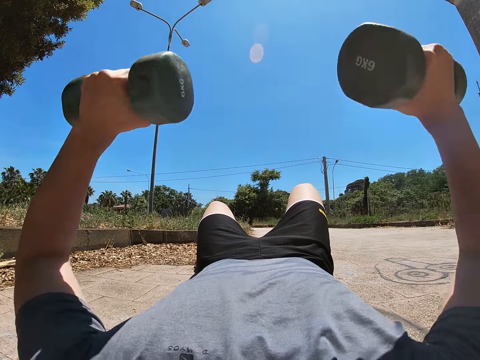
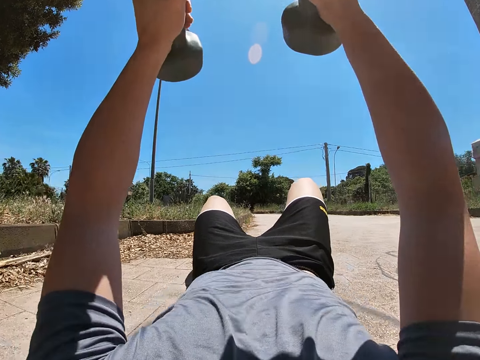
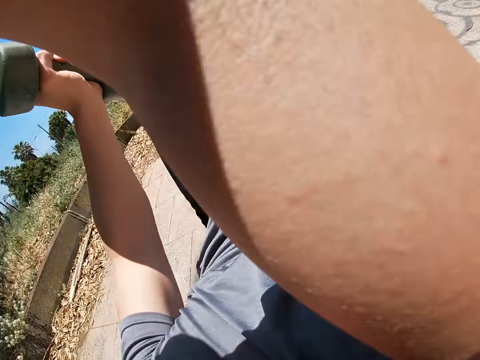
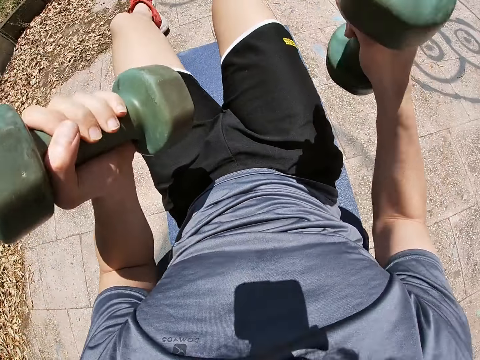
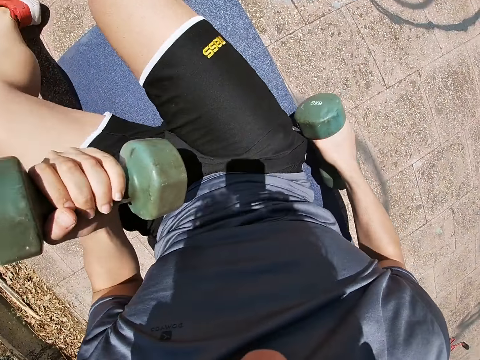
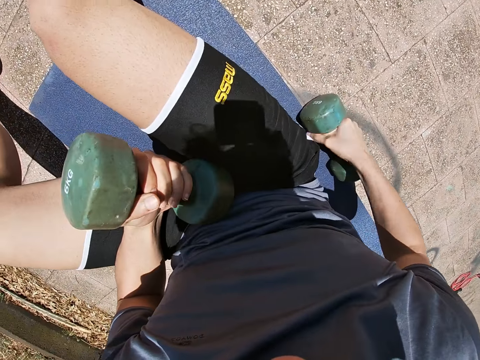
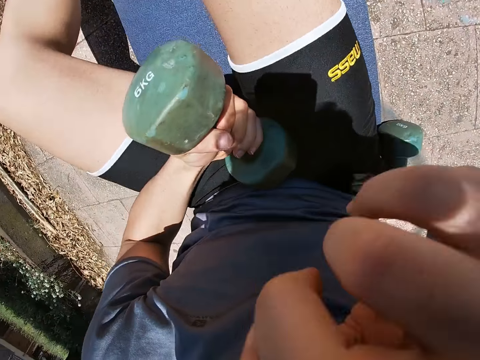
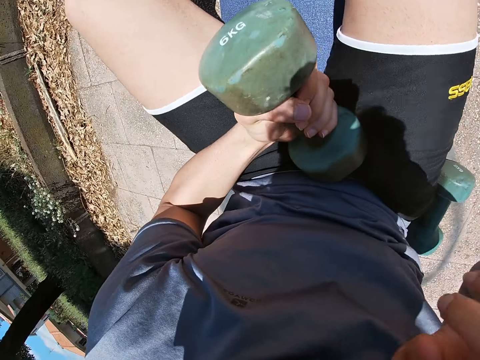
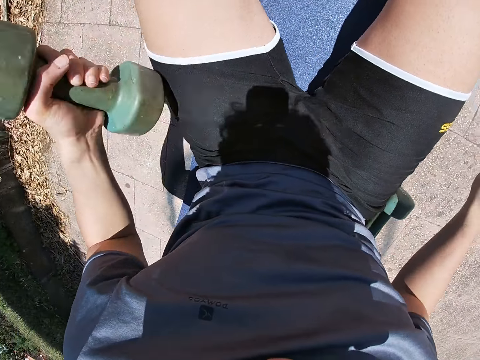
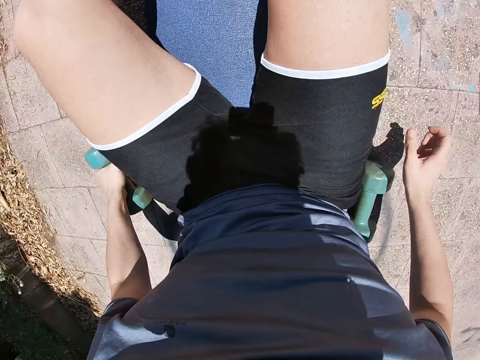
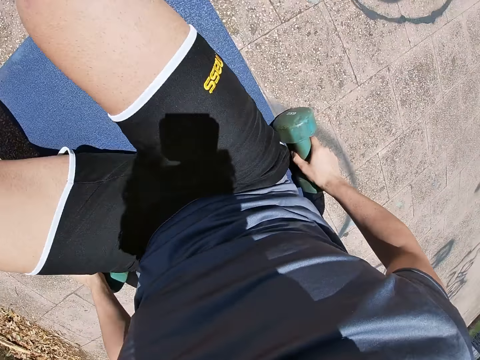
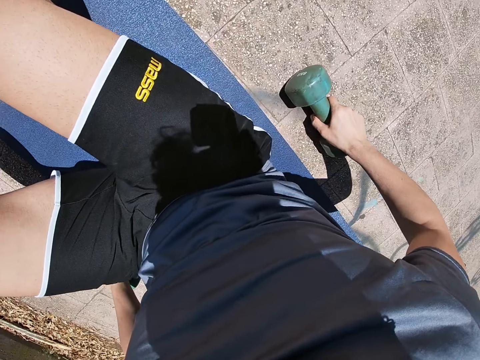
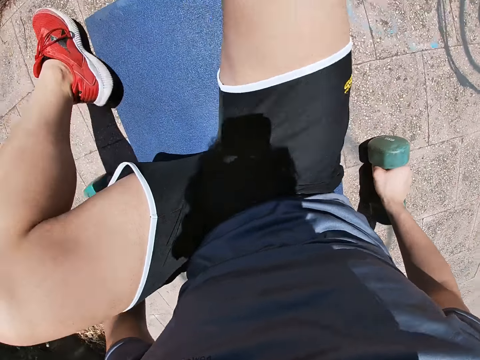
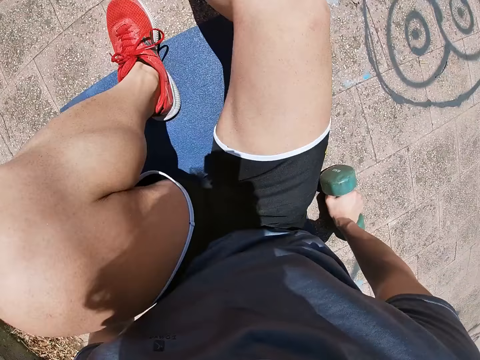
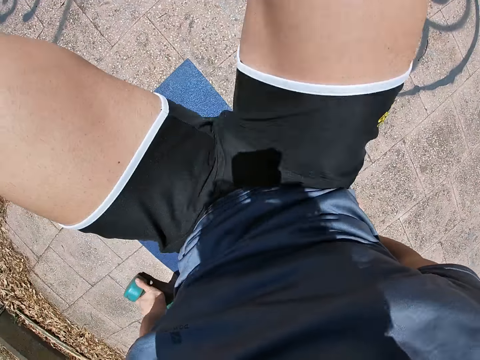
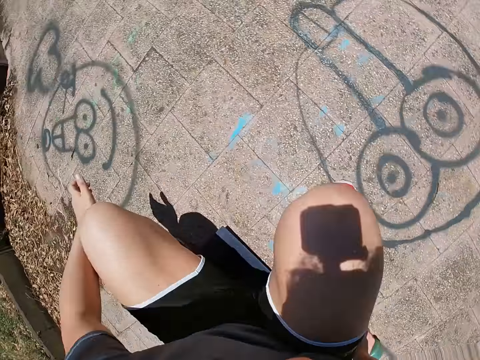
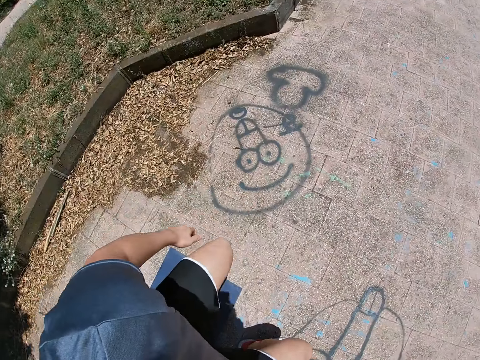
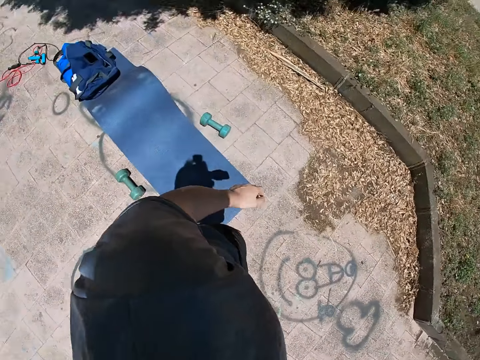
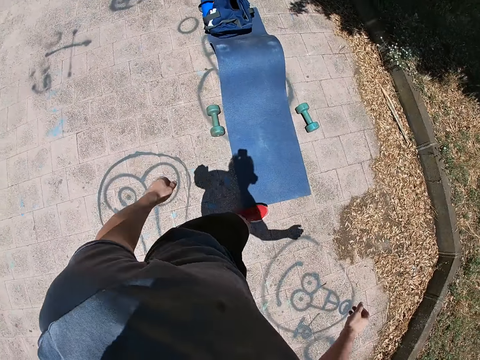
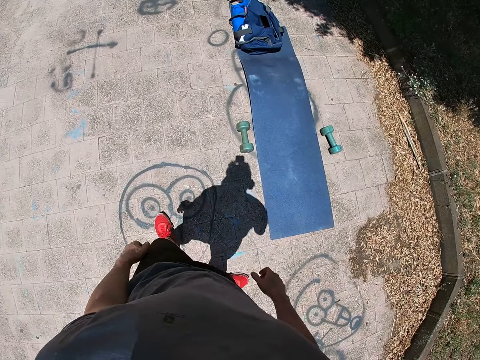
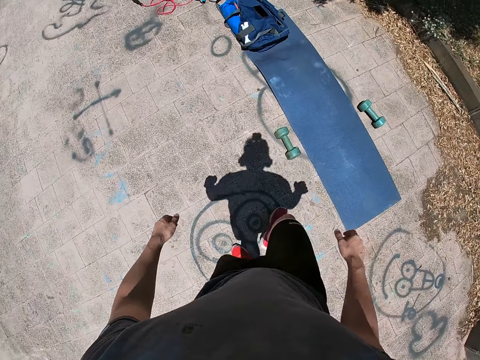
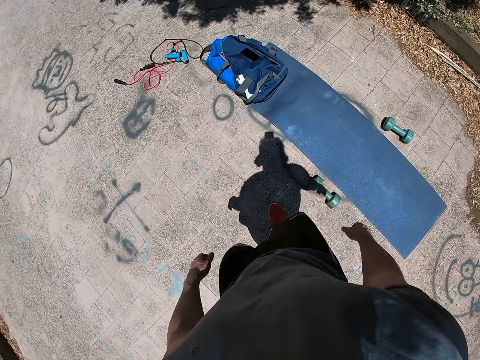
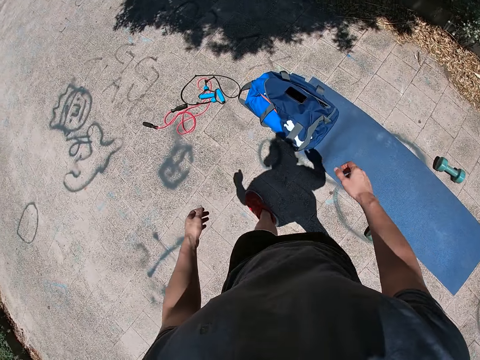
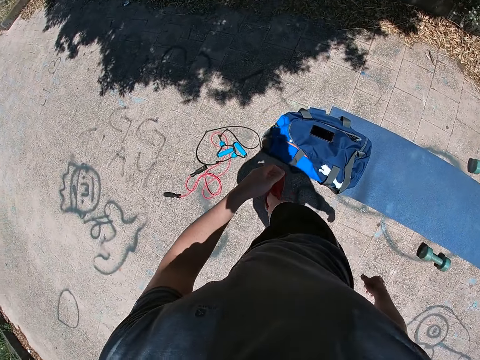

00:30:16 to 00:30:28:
The camera wearer exercises with his dumbbells in both hands. He drops the dumbbell in his right hand on the floor. He touches his face with his right hand. He drops the dumbbell in his left hand on the ground. He stands up from the yoga mat. He walks towards his backpack.

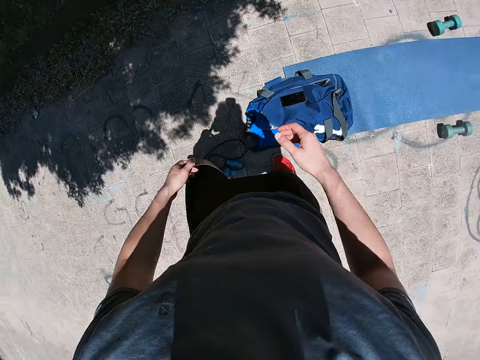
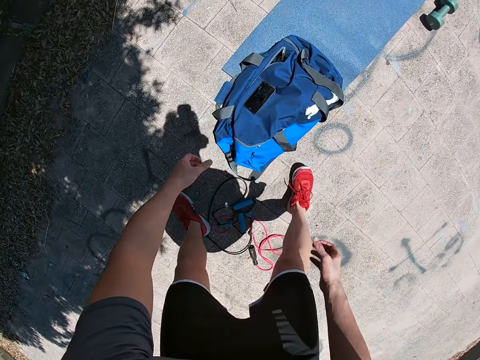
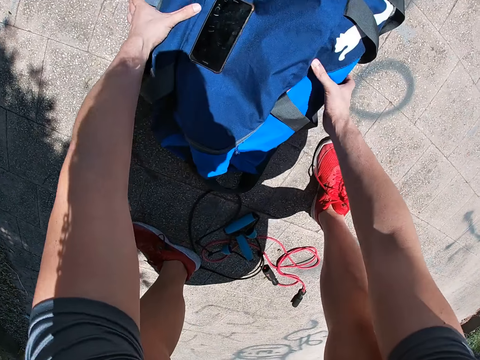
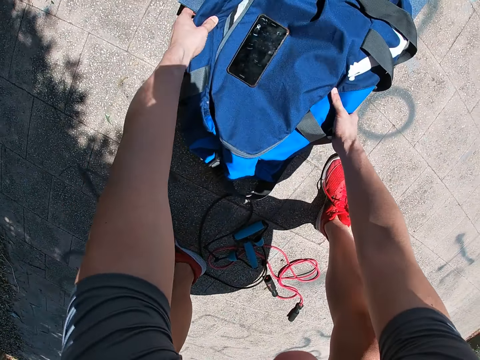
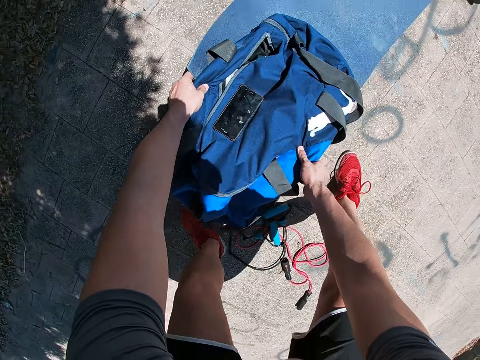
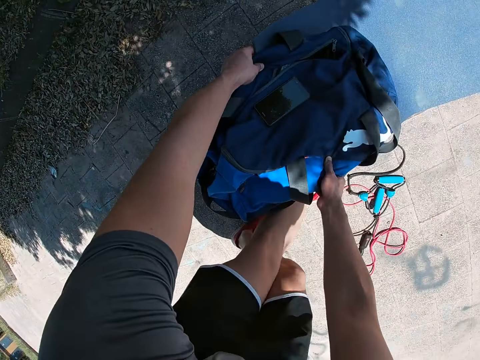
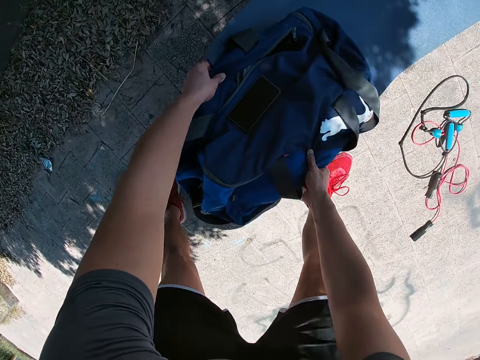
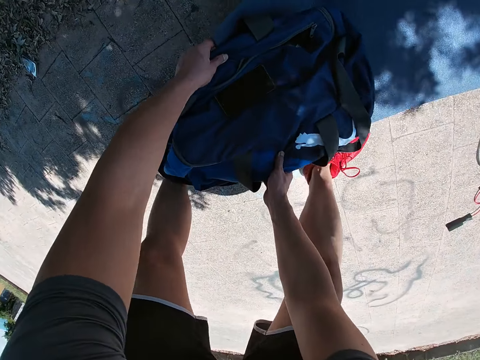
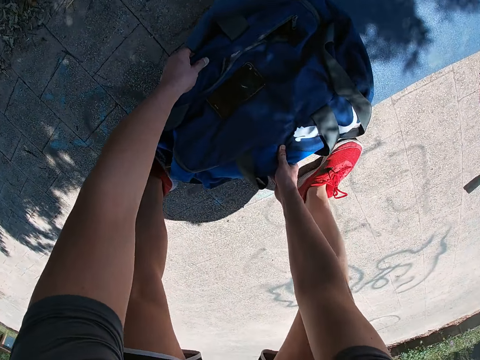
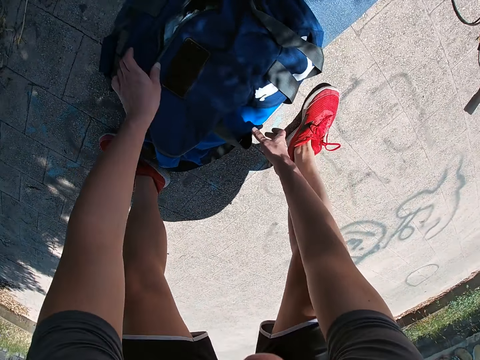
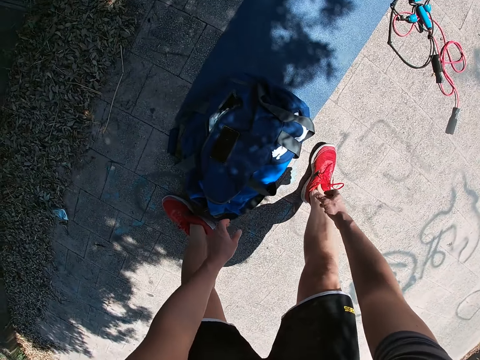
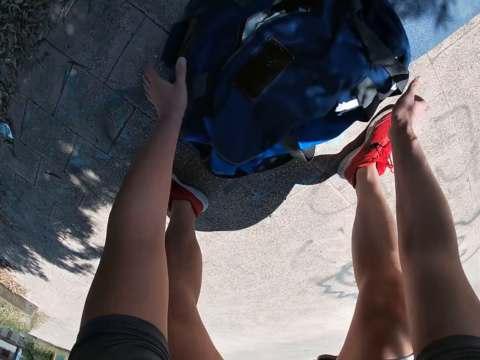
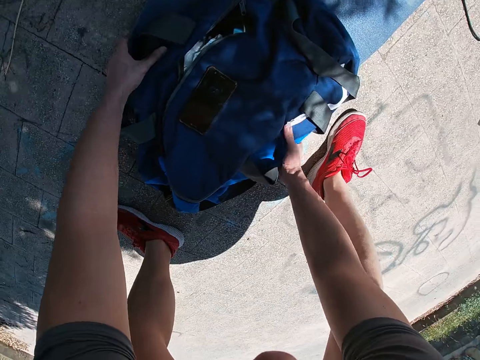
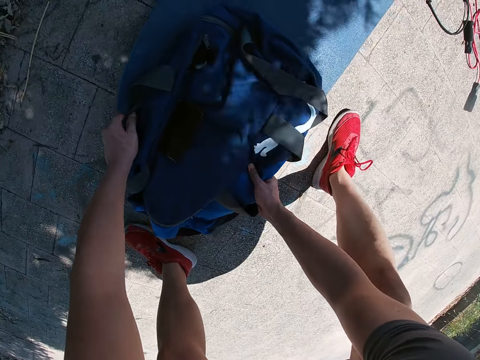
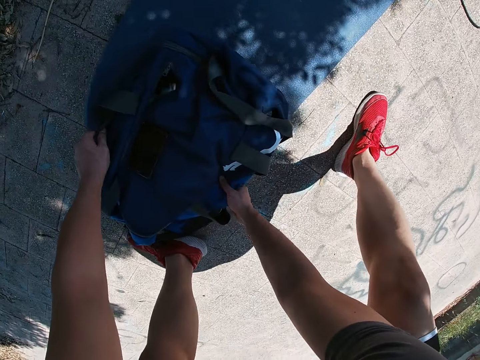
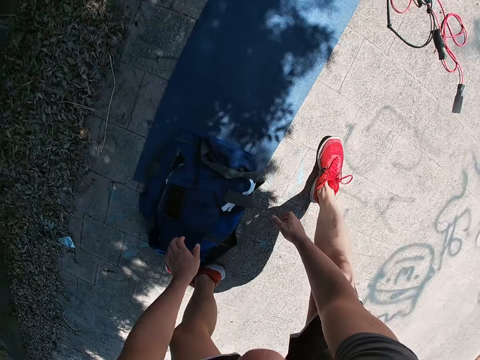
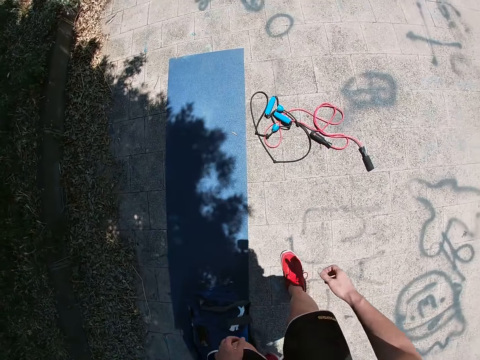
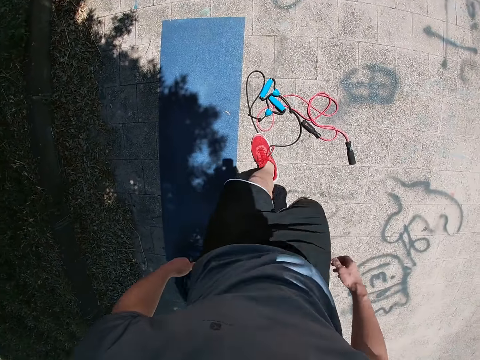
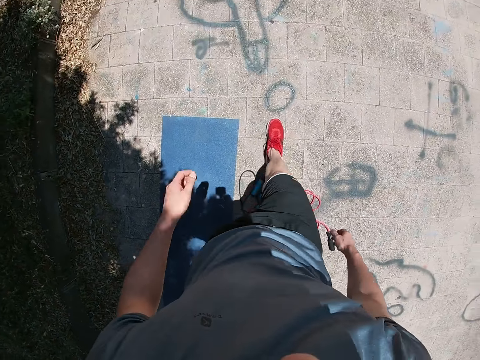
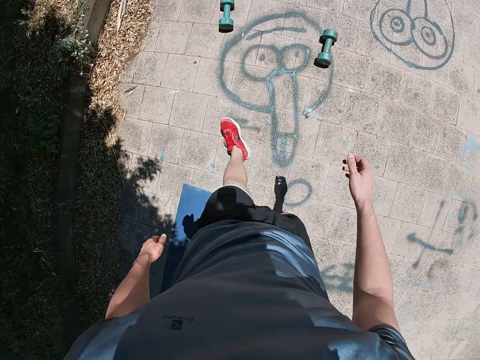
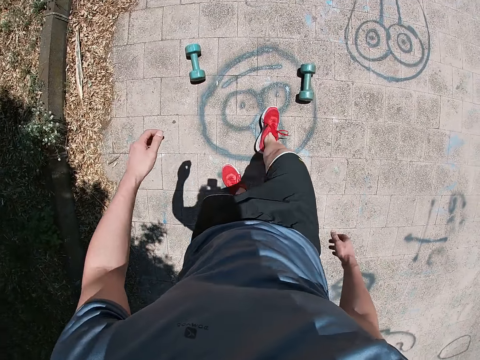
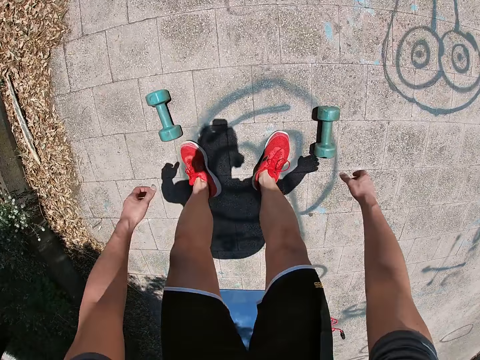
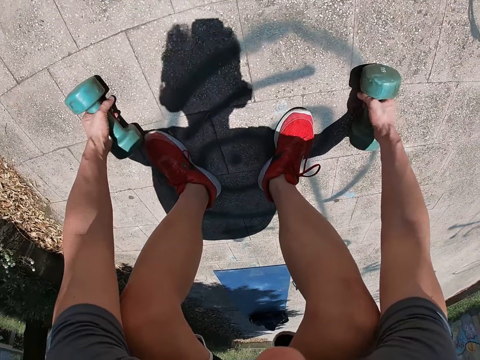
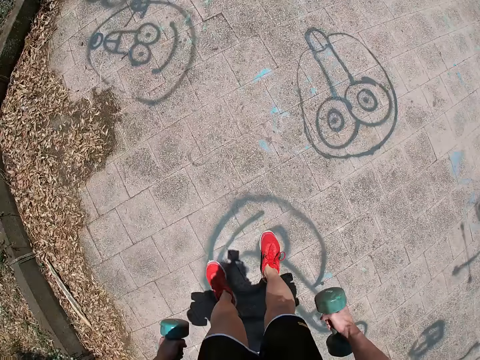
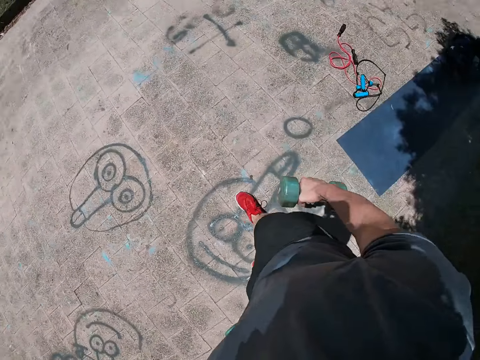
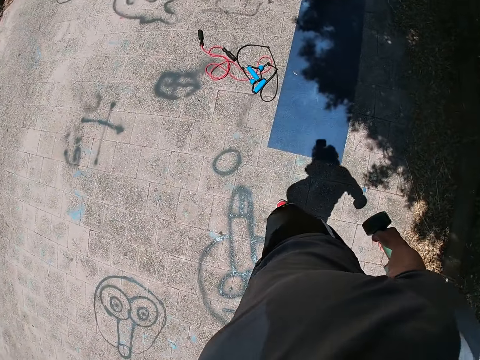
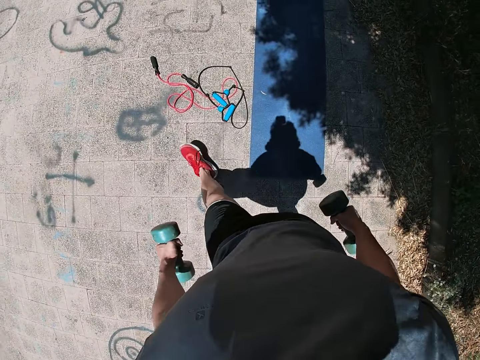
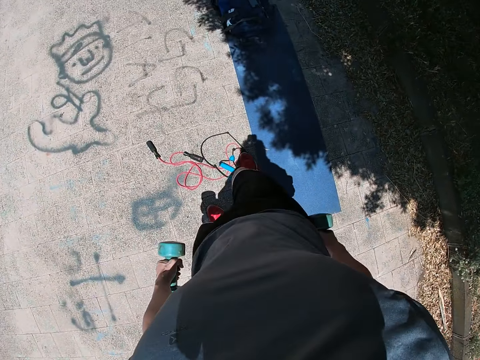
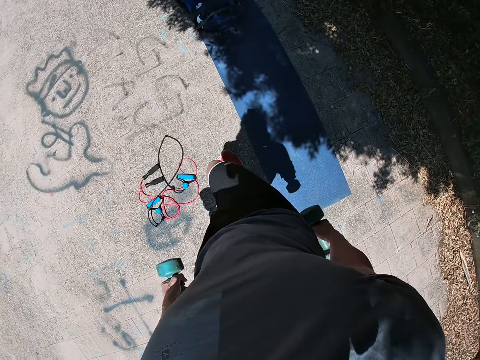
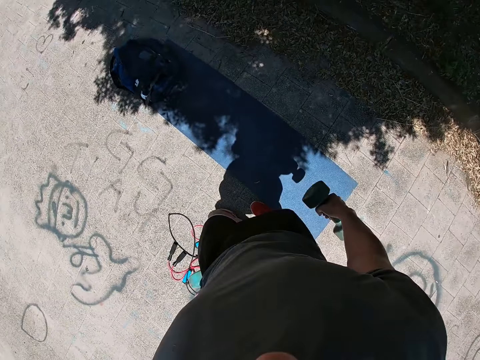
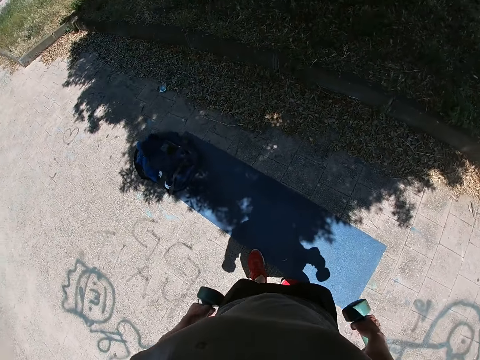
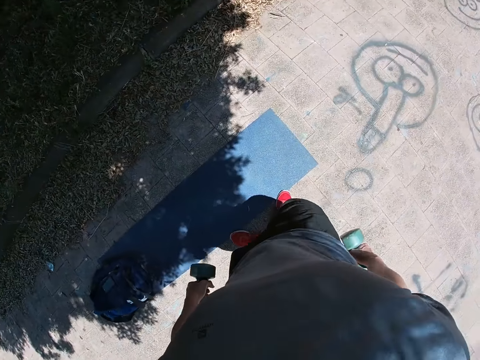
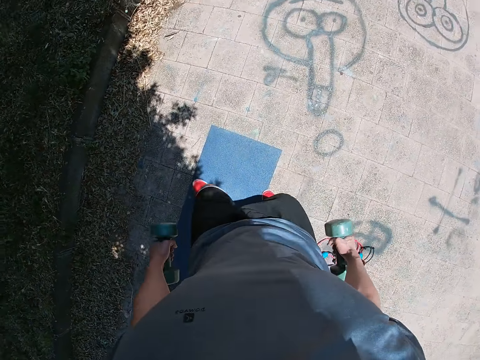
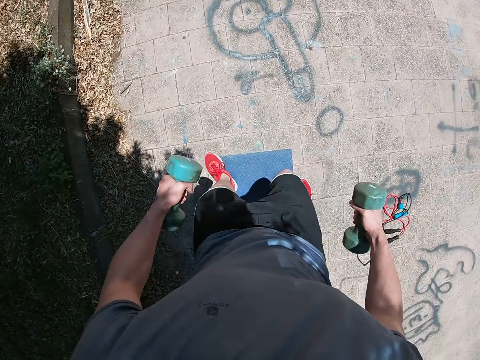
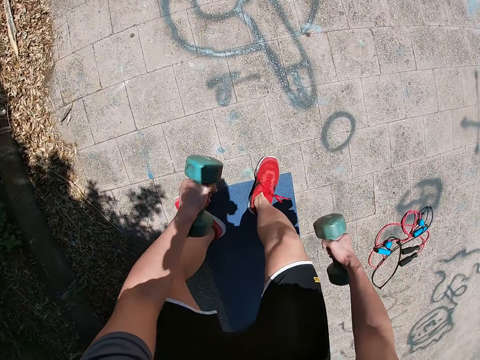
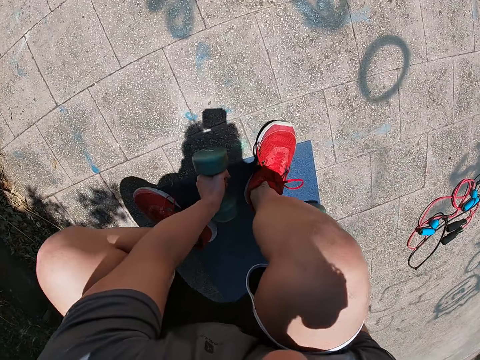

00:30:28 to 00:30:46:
The camera wearer picked up his backpack. He adjusts his backpack towards the extreme end of the yoga mat. He drops his backpack. He adjusts his backpack further towards the end of the yoga mat. He walks forward towards the other side of the yoga mat. He picks up the dumbbells with both hands in a squat position. He turns to face the yoga mat. He walks back toward the mat. He kicks the skipping rope with his right leg. He turns to face the side of the yoga mat. He places his left leg on the other side of the yoga mat. He places his two feet atop the yoga mat. He sits on the yoga mat.
